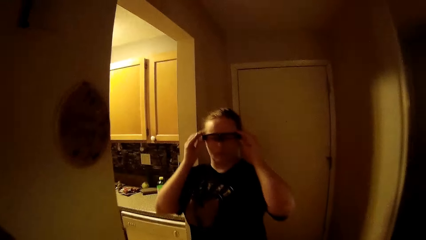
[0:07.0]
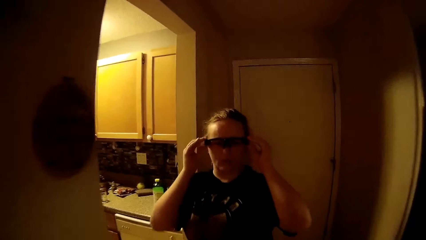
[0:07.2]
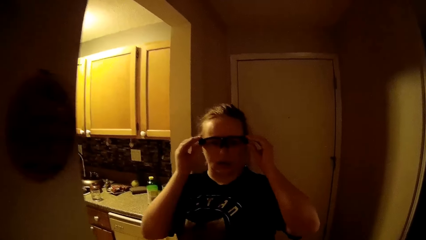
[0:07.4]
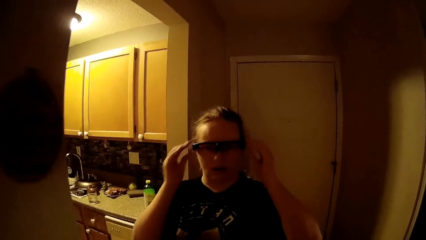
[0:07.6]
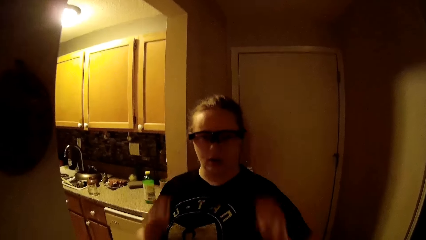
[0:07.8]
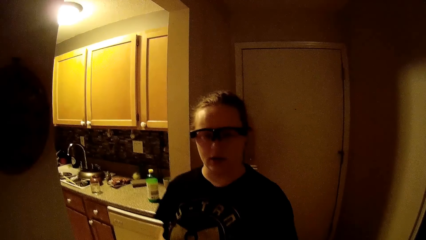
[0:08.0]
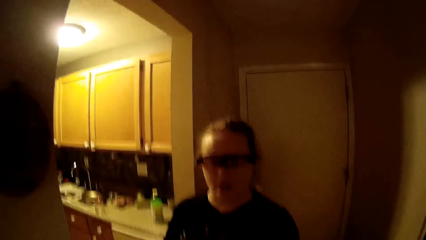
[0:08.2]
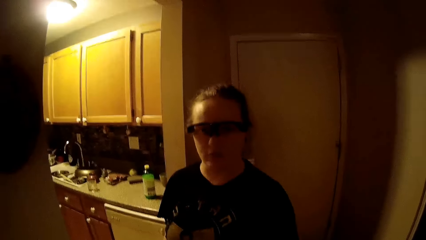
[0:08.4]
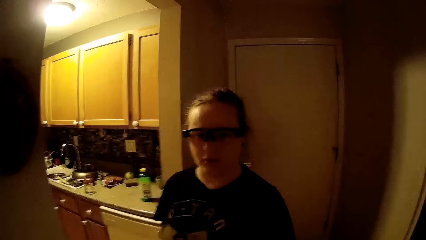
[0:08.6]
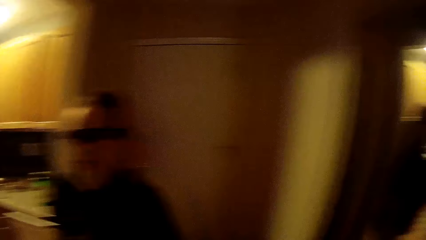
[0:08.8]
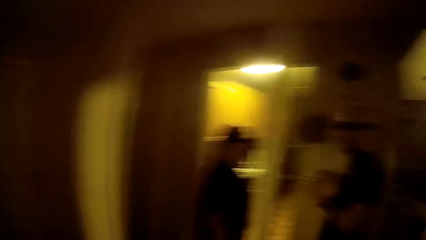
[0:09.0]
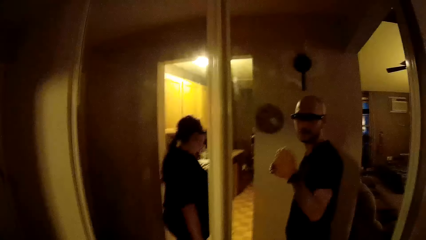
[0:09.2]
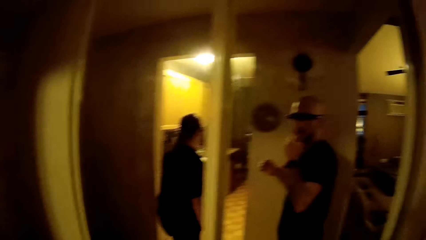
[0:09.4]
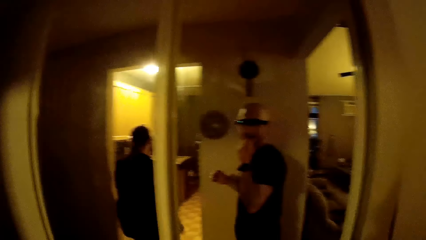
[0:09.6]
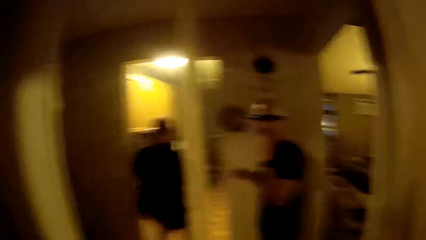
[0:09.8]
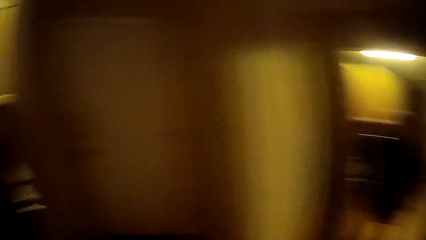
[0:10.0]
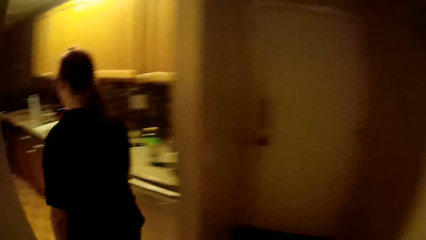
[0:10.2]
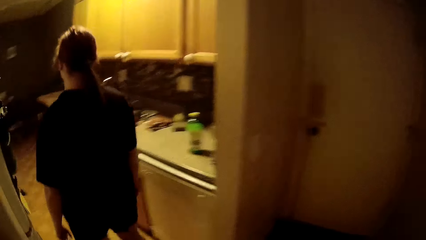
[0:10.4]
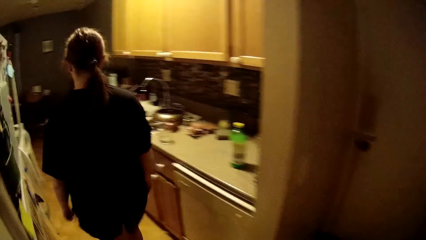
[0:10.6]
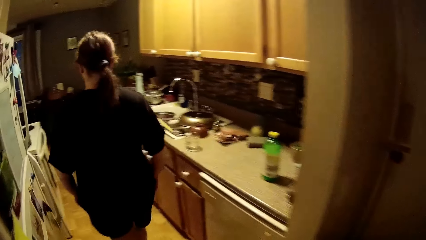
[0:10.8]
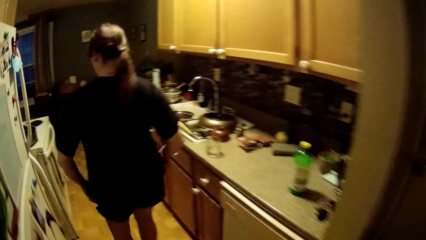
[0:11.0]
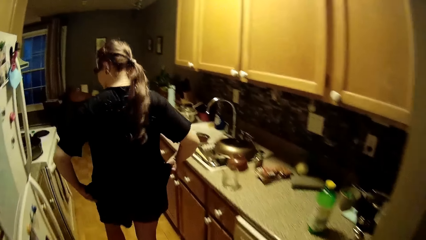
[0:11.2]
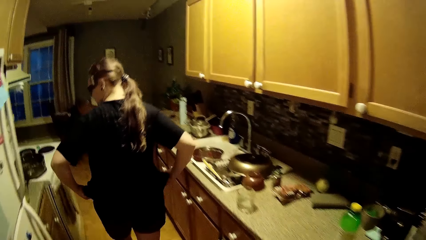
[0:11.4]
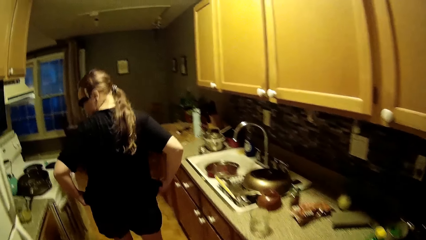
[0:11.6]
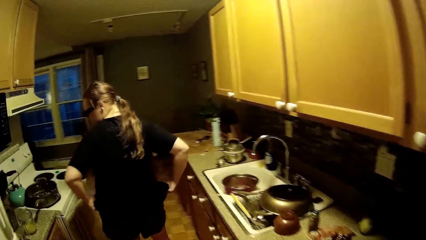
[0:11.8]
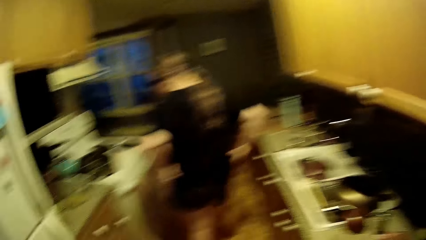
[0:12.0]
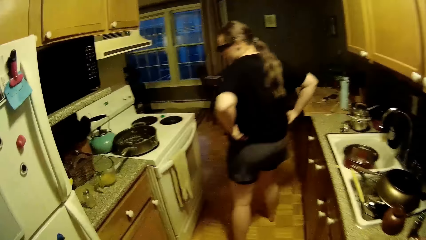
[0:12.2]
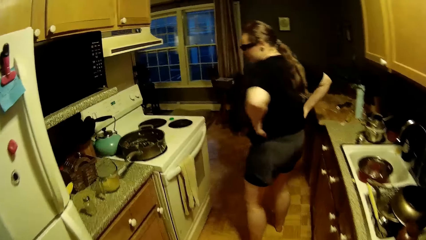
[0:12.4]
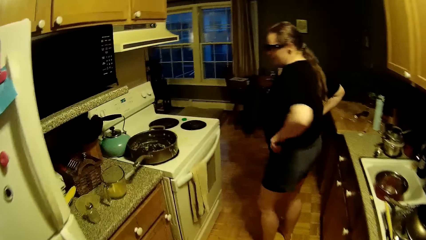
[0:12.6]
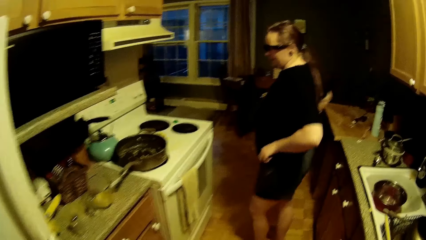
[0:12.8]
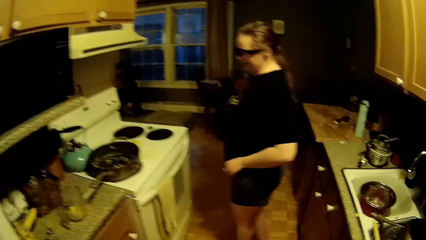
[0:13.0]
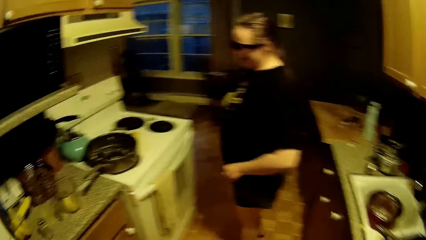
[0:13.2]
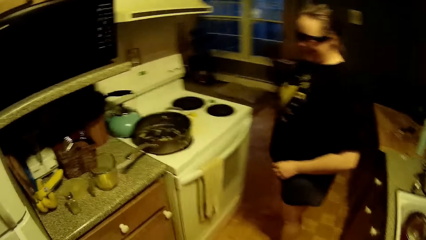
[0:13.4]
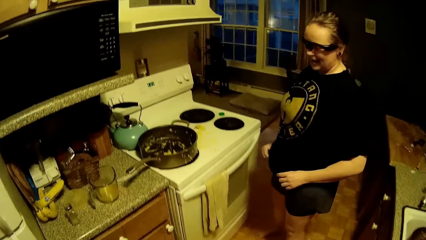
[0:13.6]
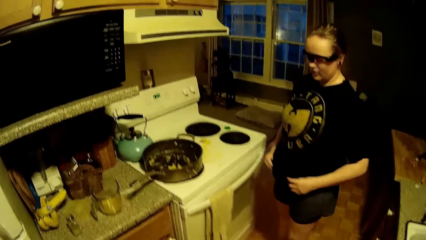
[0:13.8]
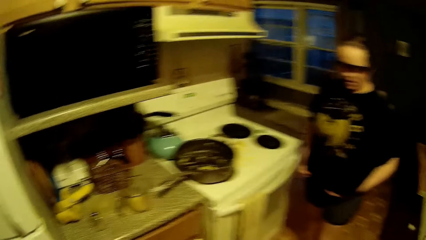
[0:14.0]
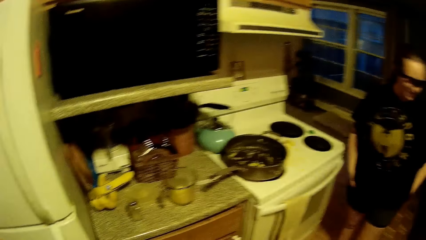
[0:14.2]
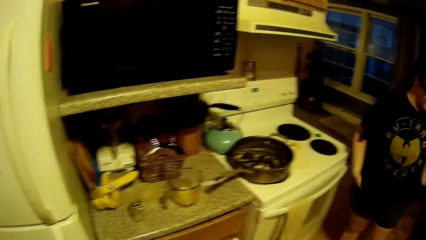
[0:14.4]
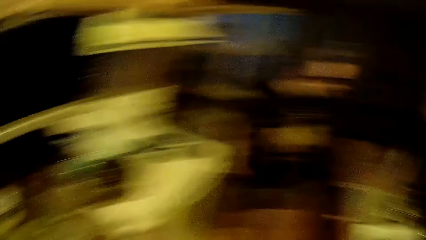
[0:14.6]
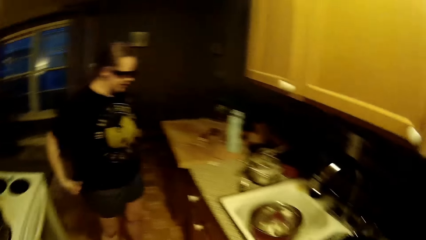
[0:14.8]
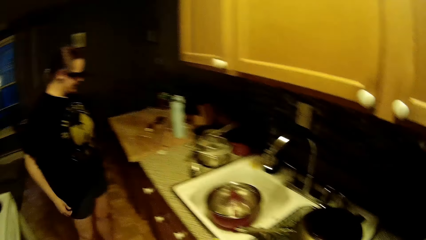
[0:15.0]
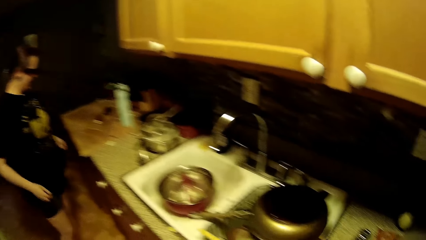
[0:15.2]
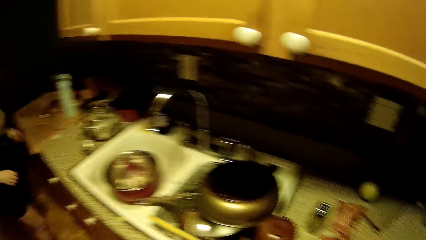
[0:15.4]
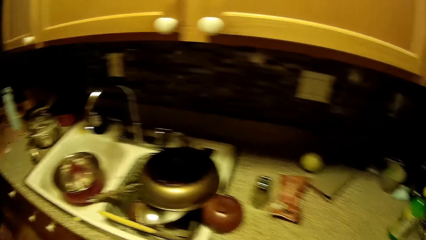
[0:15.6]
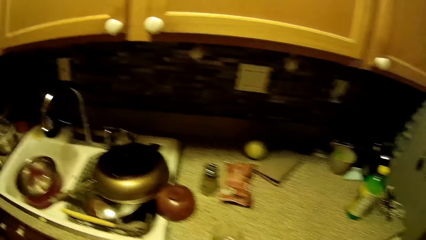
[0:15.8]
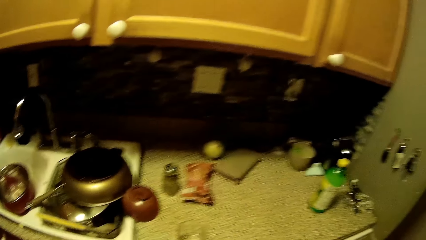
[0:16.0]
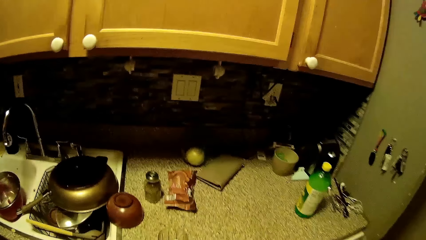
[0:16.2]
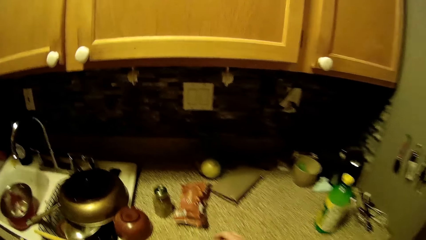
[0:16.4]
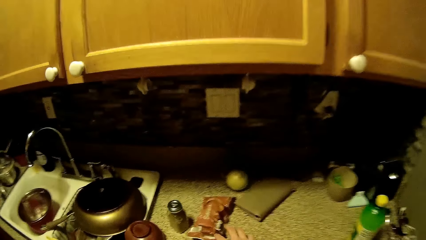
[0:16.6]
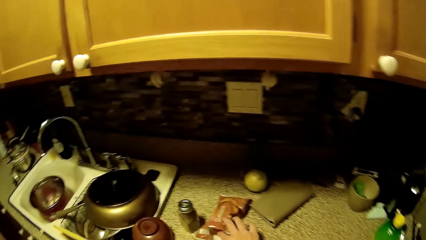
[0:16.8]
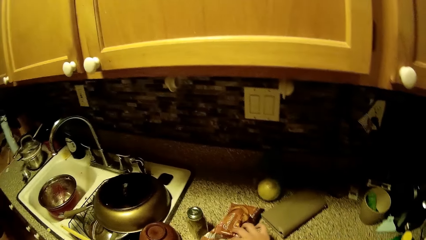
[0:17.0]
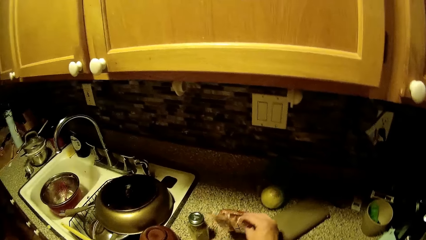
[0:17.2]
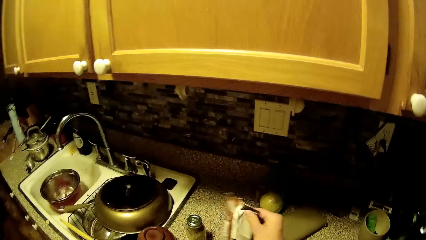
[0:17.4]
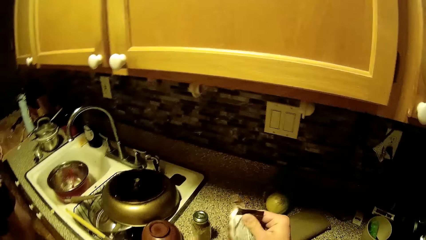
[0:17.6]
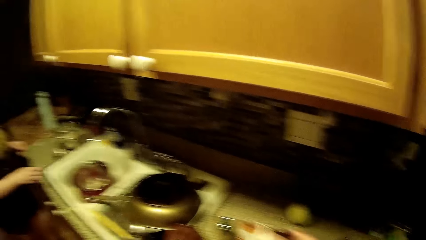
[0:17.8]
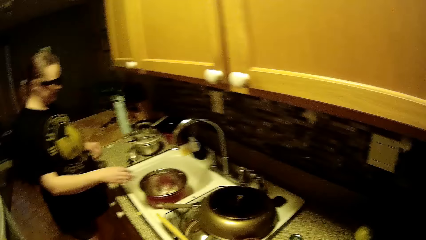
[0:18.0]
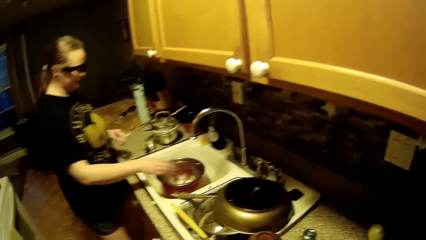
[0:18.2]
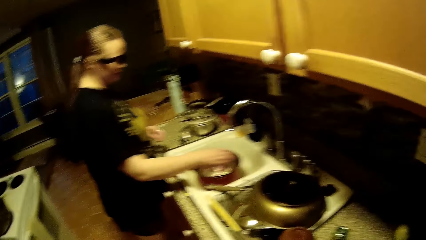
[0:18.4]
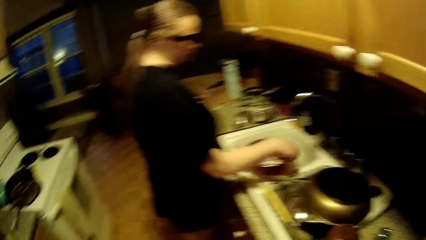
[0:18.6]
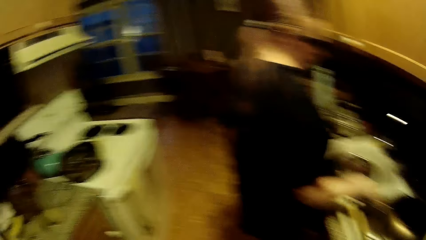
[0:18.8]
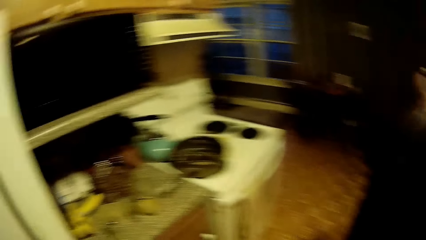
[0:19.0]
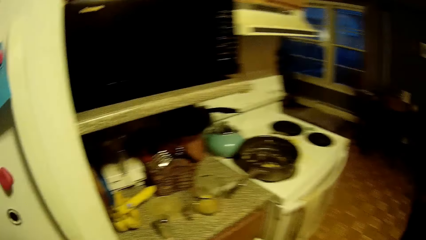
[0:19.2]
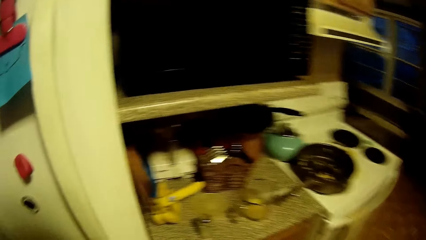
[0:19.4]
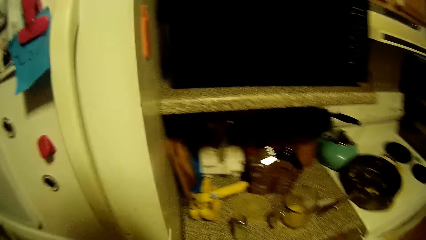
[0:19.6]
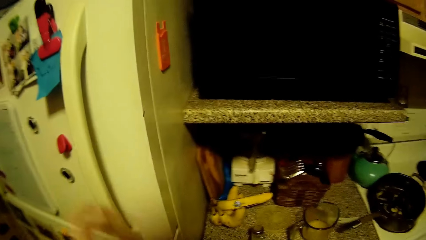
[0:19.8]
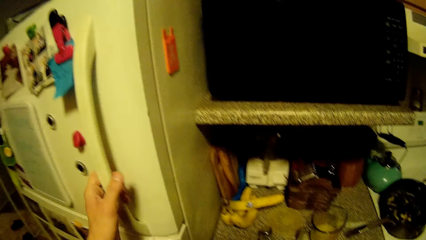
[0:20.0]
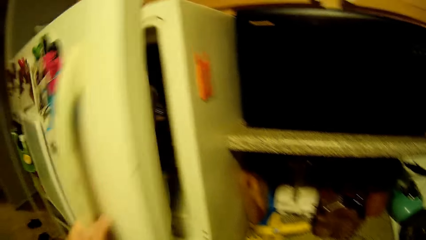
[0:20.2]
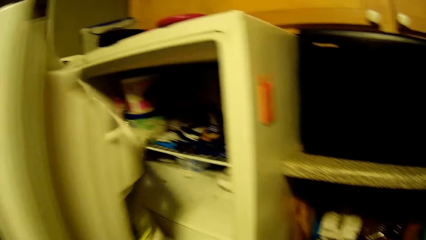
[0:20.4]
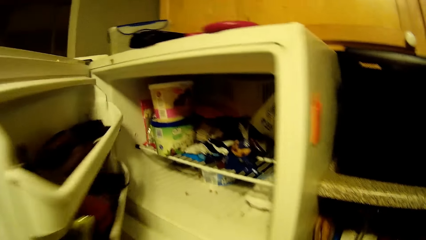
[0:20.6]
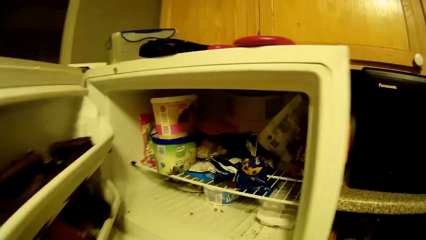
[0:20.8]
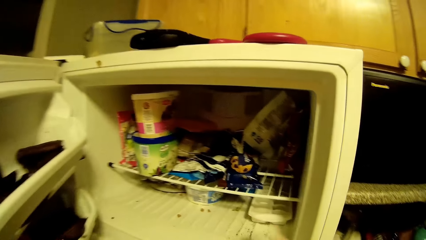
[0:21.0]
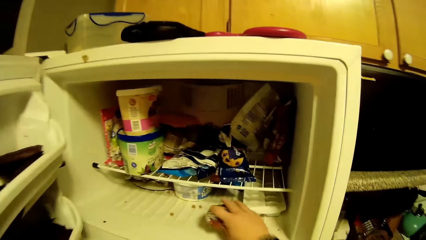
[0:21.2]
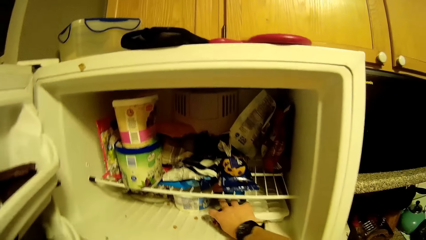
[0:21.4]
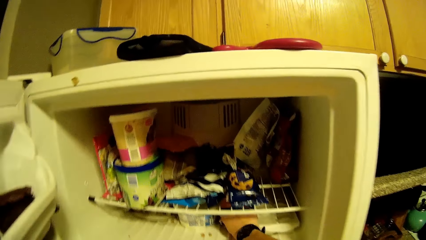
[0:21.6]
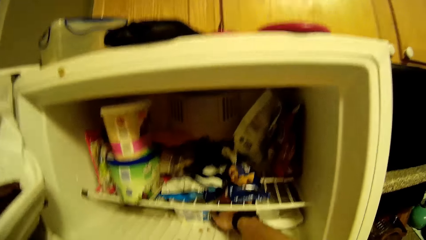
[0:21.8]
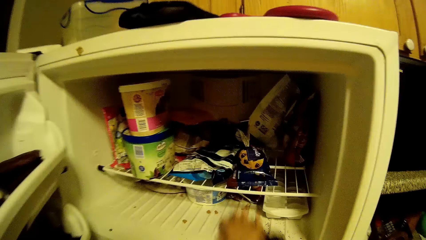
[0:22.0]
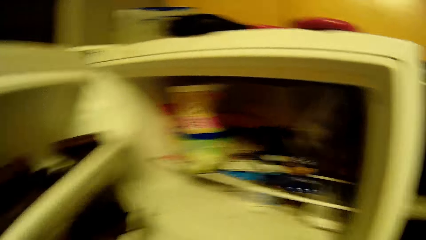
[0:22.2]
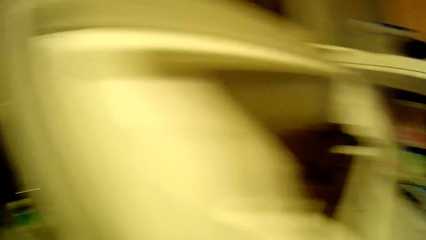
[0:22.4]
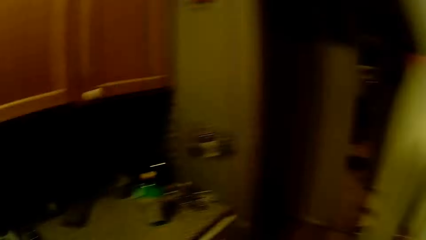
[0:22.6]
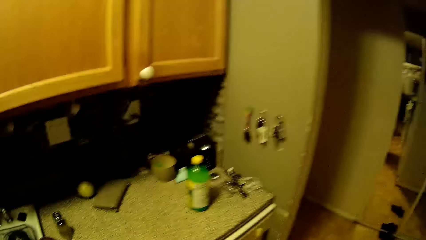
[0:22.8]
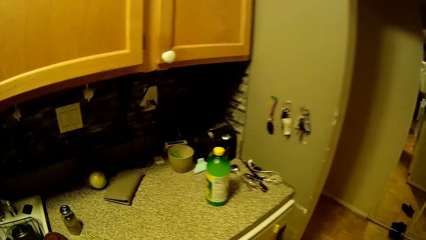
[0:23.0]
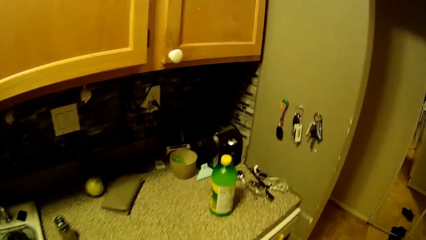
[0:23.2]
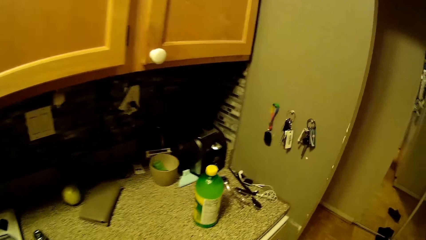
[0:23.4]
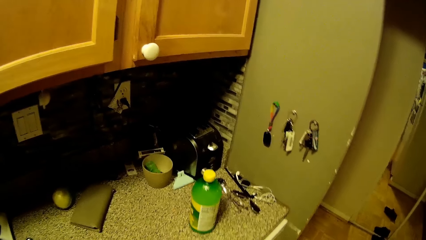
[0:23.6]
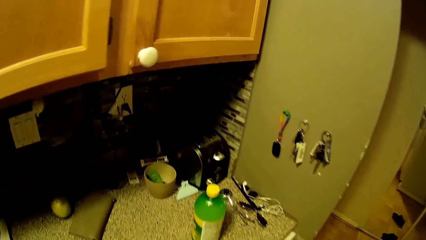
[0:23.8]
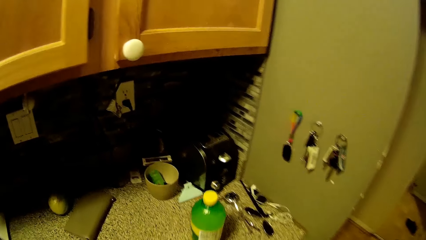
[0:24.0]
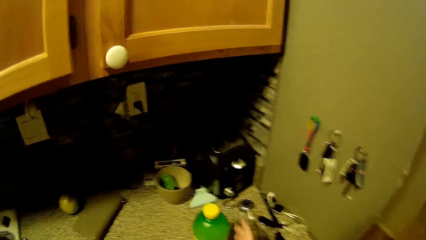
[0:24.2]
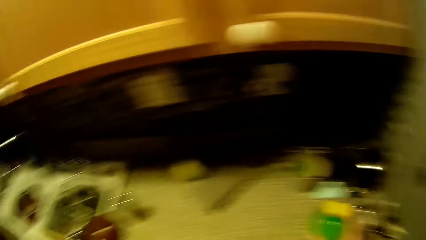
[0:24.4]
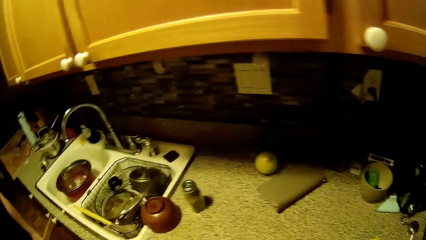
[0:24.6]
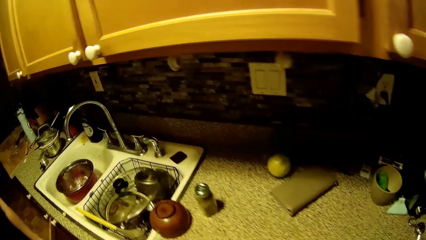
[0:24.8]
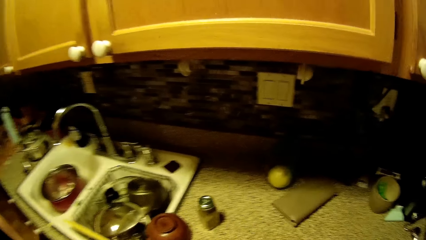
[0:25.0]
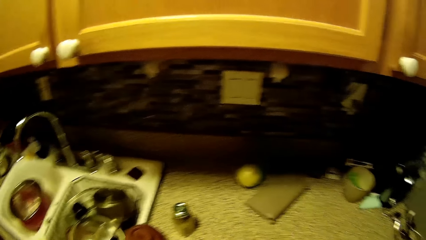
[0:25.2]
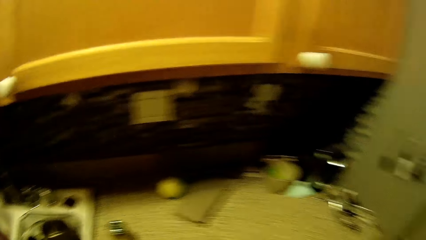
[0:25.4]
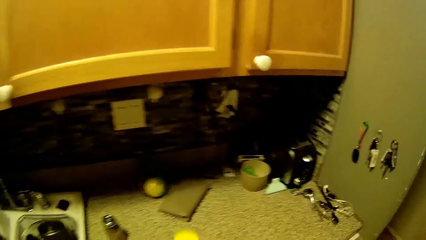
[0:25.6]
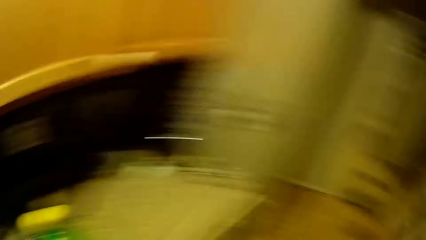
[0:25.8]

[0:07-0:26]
The lady places her glasses. She drops her hands from her glasses. The camera wearer speaks to a man and walks. A woman adjusts her t-shirt with both hands. The camera wearer looks around. He picks a biscuit on a cabinet top with his right hand. He touches a packet of something. He opens a freezer or fridge with his left hand. He puts the biscuit inside the freezer with his right hand. He closes the fridge. He moves a green bottle from a kitchen slab with his right hand. He looks around.
